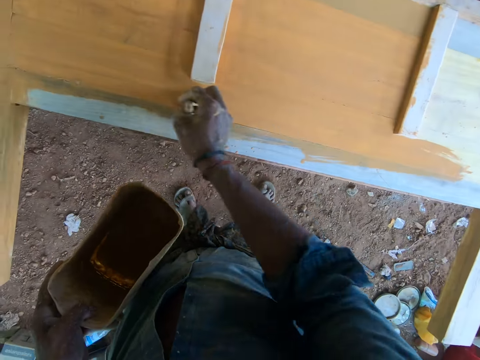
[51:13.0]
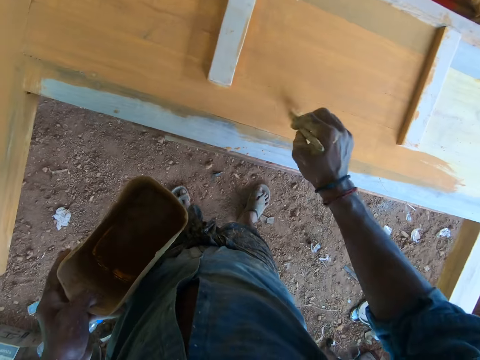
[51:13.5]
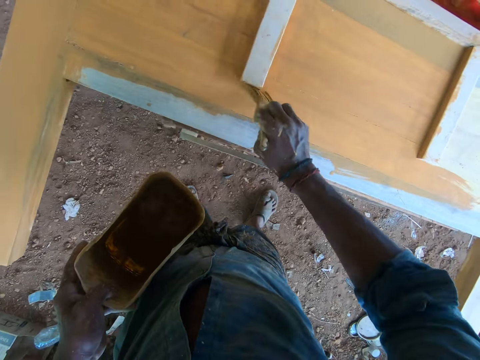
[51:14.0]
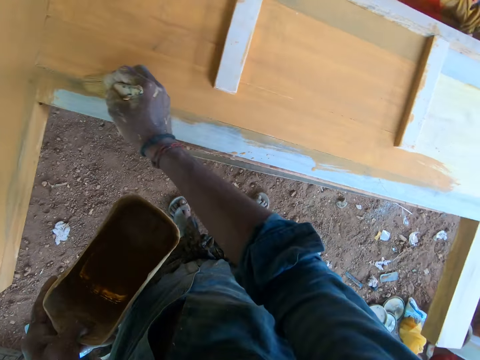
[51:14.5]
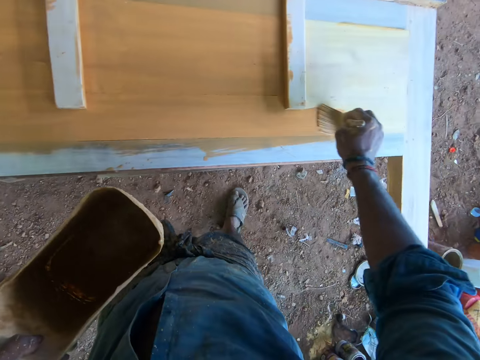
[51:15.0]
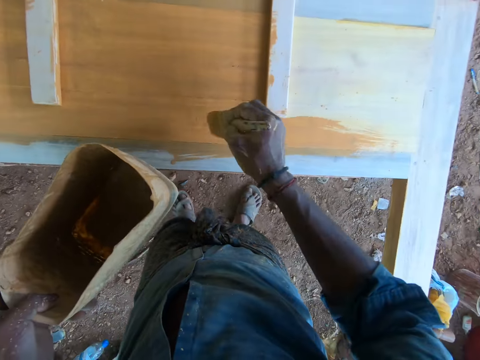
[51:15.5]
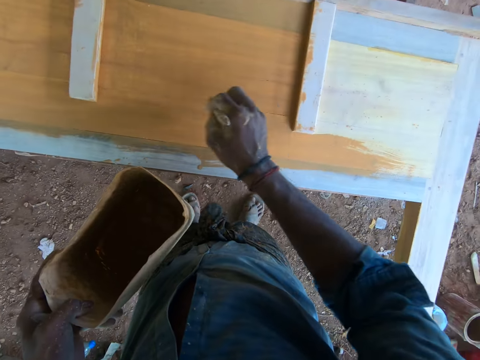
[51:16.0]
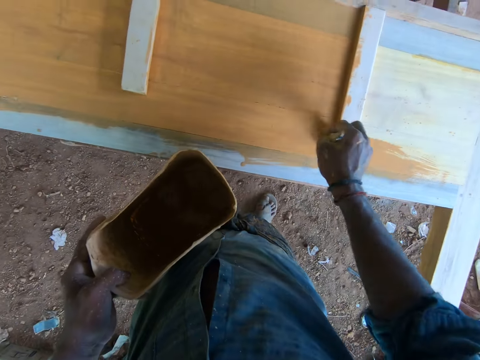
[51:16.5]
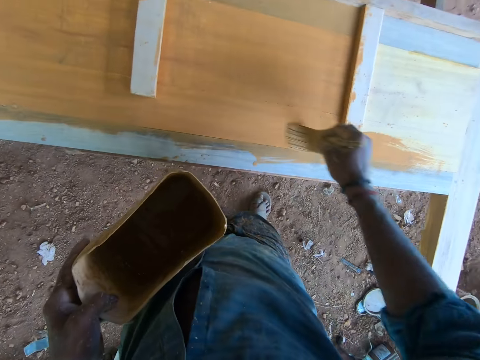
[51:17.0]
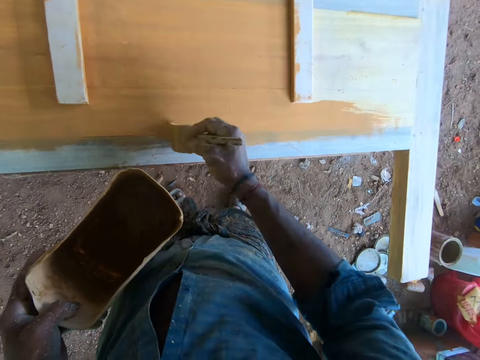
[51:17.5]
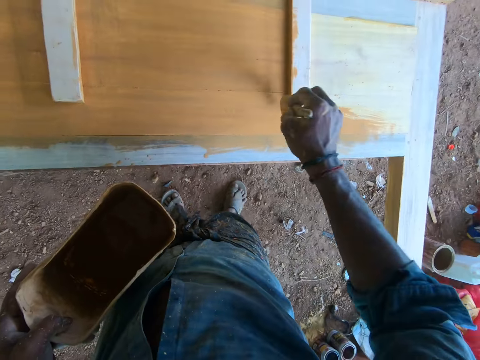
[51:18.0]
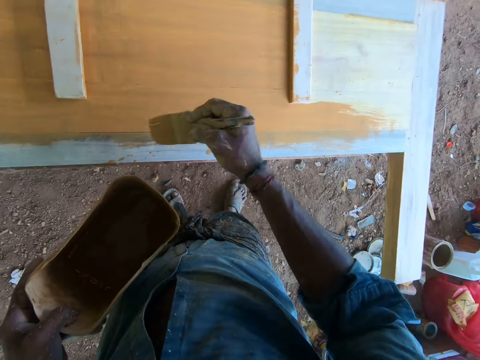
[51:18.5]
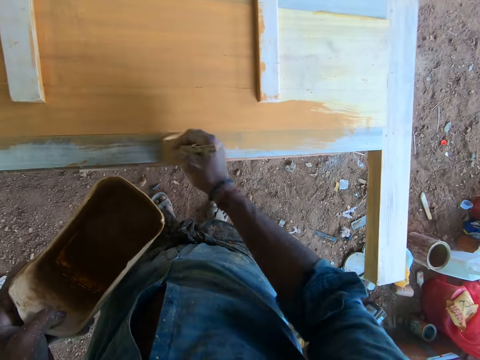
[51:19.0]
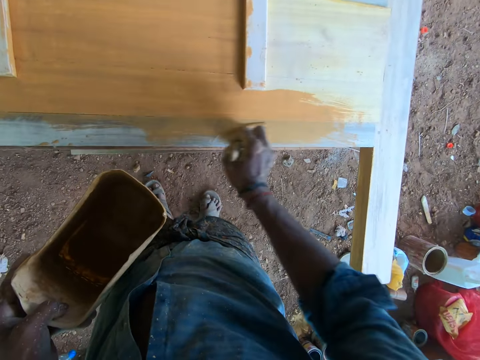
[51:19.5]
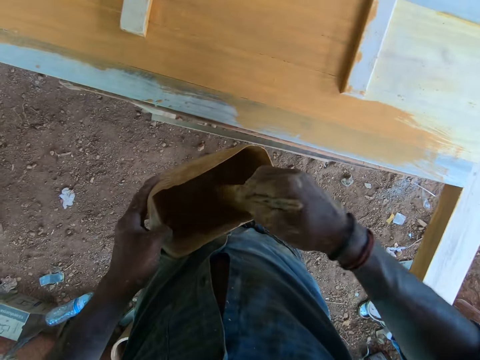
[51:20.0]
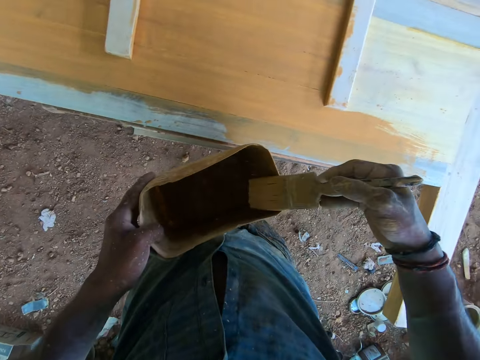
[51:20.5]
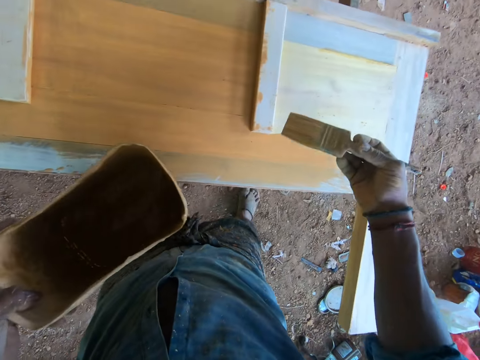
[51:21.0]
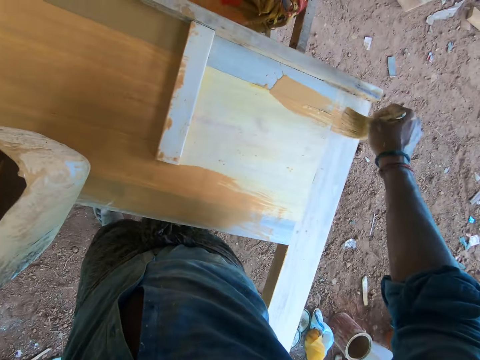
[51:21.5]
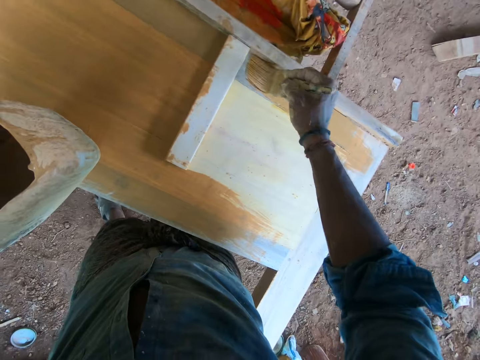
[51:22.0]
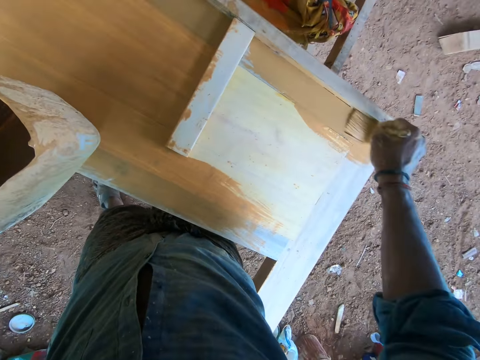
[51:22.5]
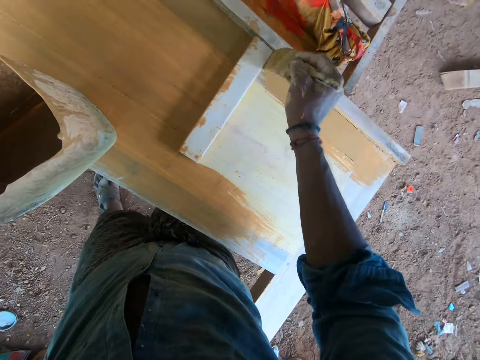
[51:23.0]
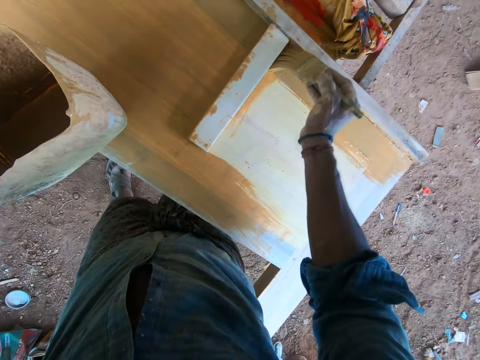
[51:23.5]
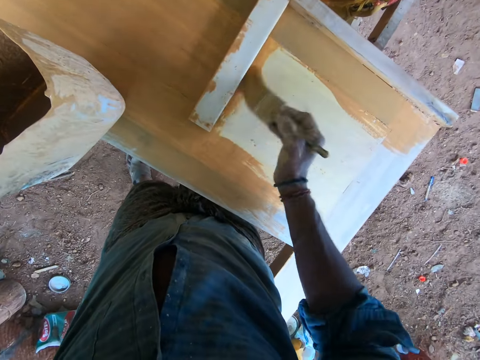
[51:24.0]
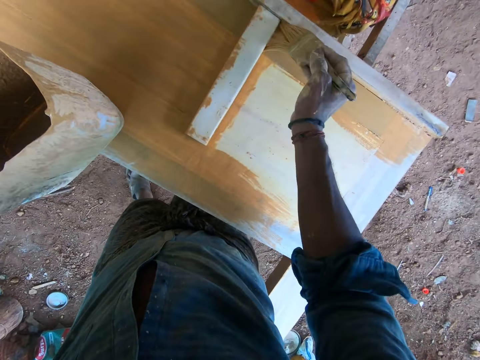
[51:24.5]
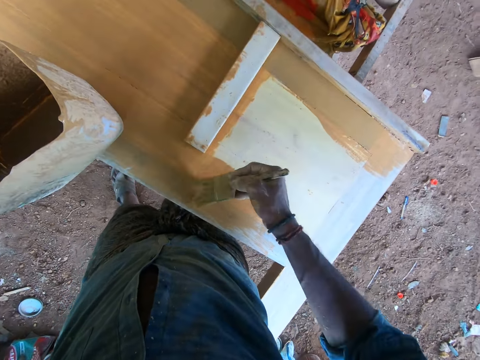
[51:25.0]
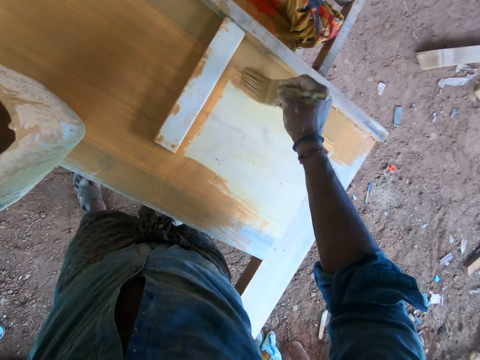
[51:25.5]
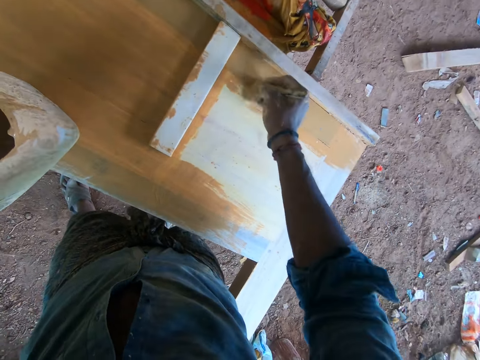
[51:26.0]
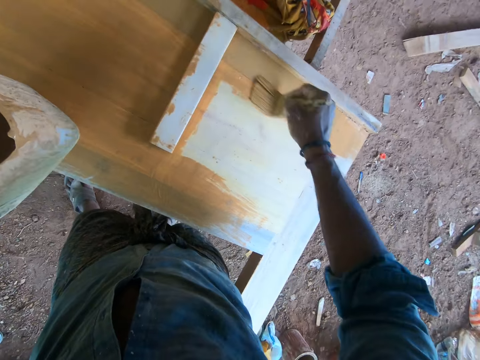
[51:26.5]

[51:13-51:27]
The camera wearer dips the paintbrush in his right hand in the paint container in his left hand. He rubs the paint brush in his right hand on the paint container in his left hand. He paints the piece of wood with the paint brush in his right hand.

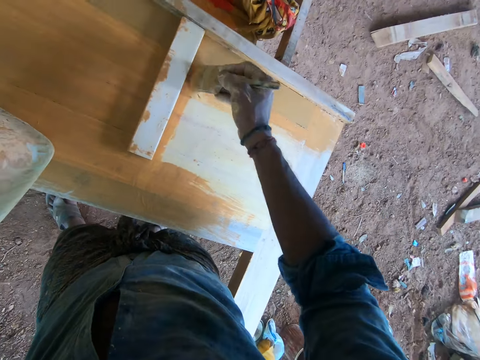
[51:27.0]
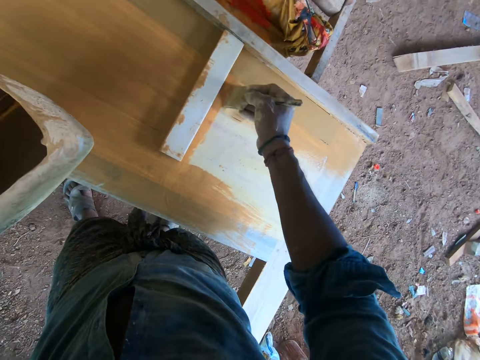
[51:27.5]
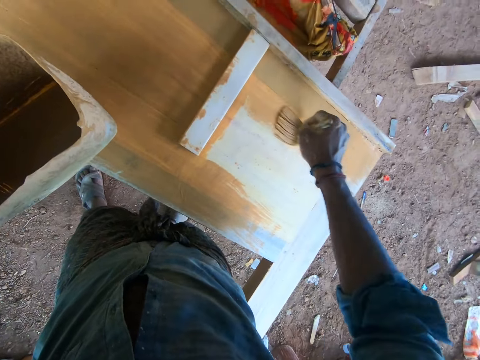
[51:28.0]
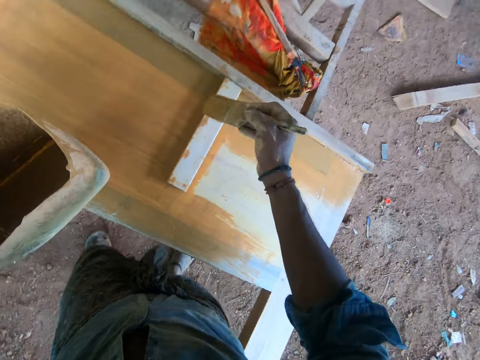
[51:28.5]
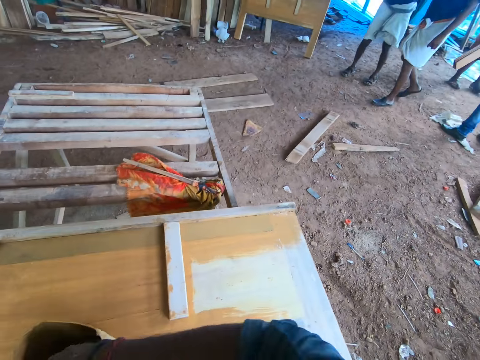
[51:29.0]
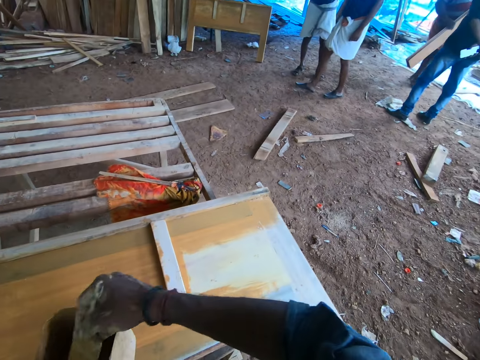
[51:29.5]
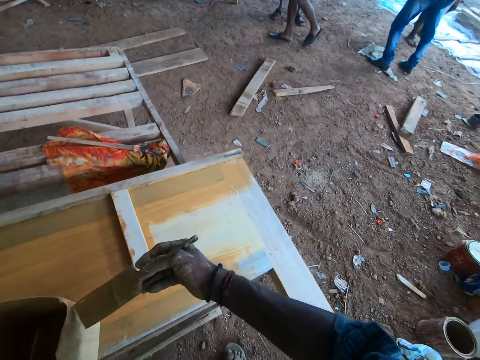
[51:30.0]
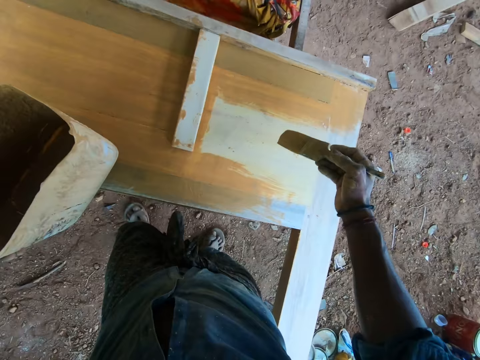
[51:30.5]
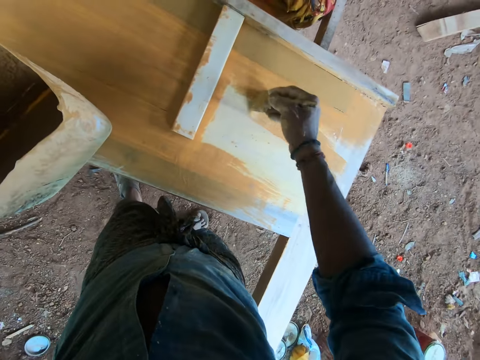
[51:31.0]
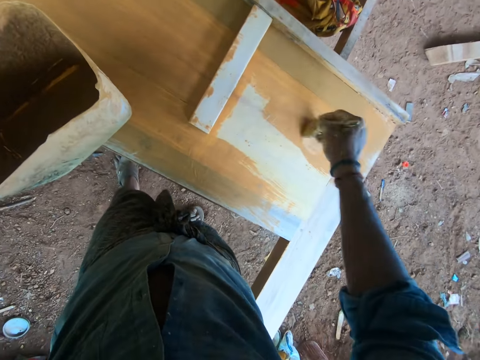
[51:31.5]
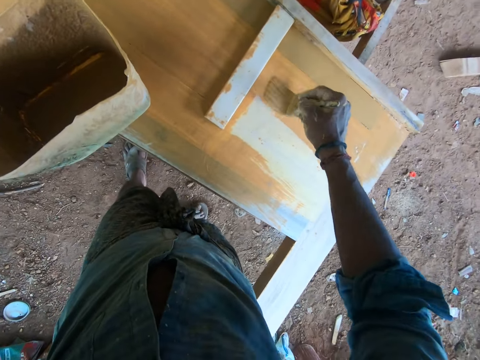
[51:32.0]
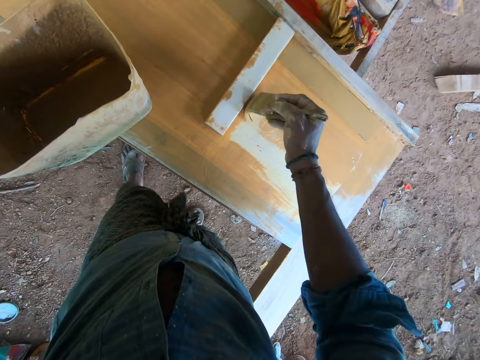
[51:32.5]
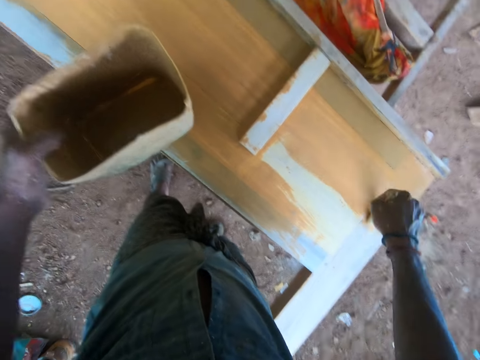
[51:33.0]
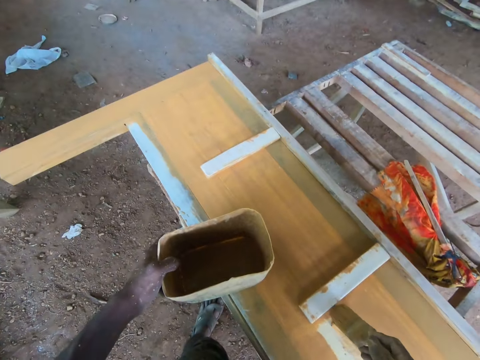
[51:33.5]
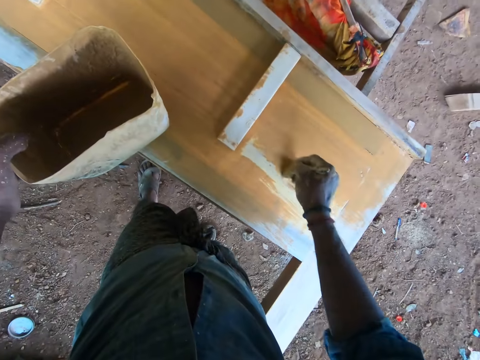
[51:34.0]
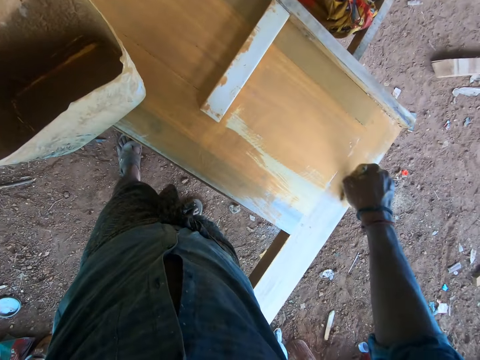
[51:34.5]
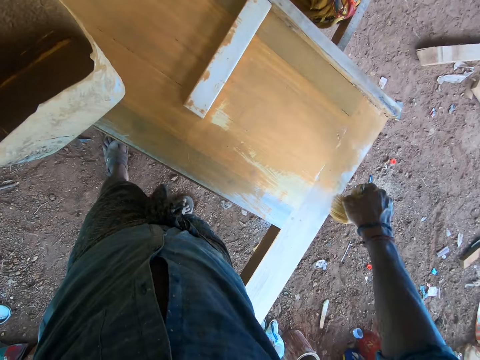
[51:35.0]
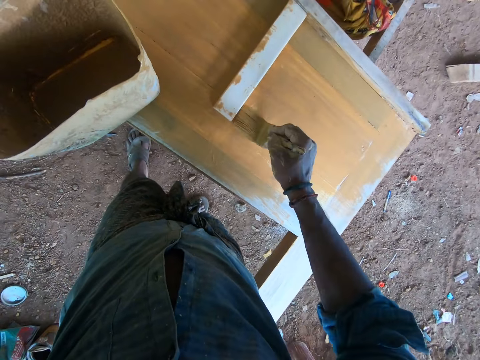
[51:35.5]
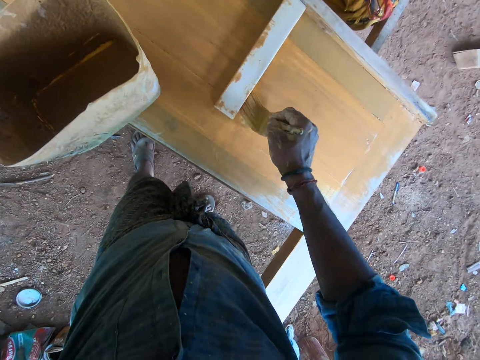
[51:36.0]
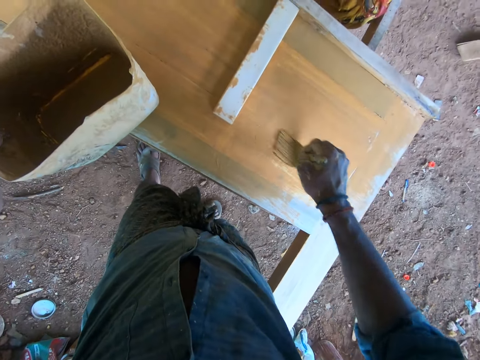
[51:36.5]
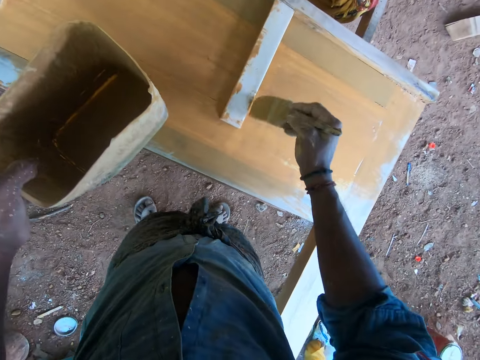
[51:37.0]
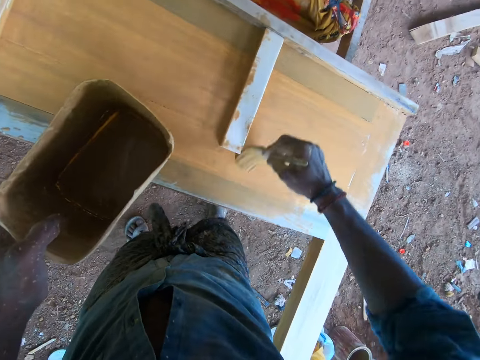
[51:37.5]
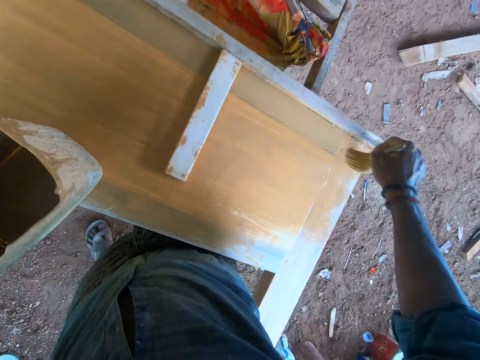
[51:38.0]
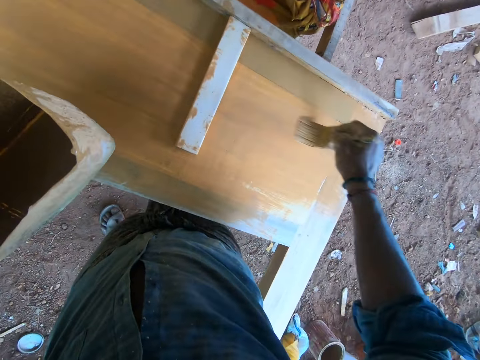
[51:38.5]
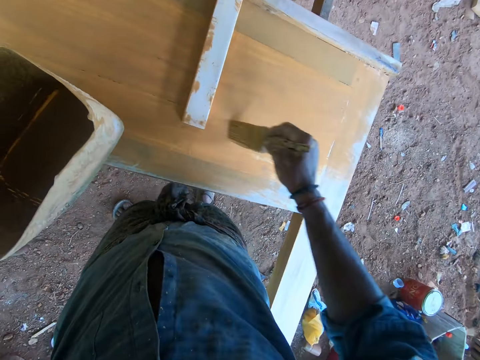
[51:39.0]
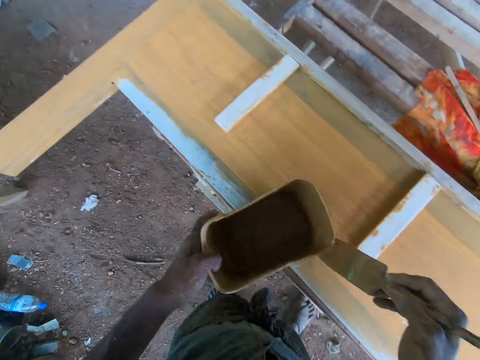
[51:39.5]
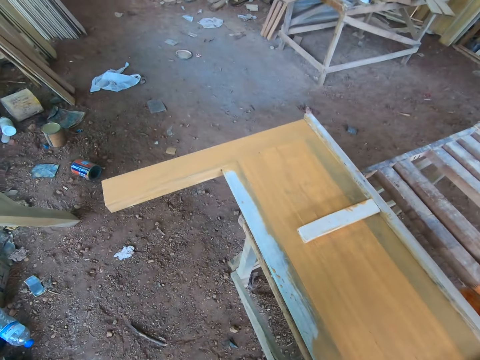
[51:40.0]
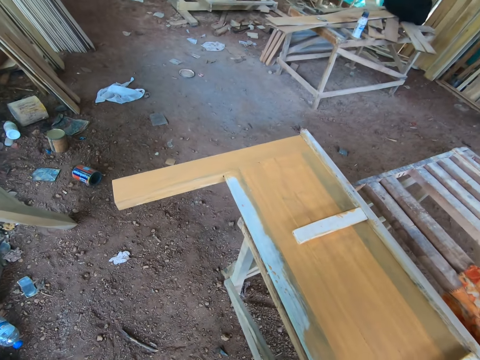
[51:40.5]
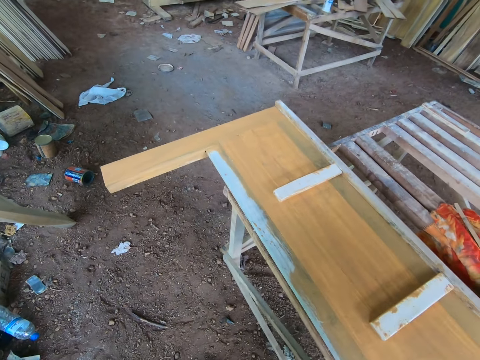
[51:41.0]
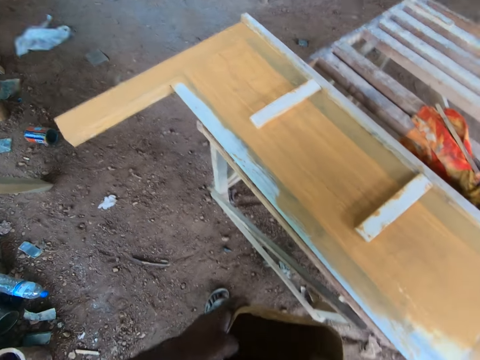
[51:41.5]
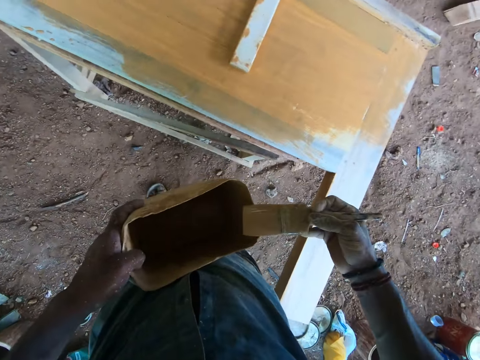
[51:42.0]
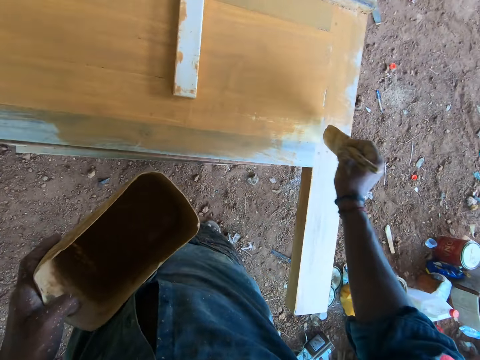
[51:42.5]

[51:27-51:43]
The camera wearer dips the paintbrush in his right hand in the paint container in his left hand. He rubs the paint brush in his right hand on the paint container in his left hand. He paints the piece of wood with the paint brush in his right hand. He dips the paintbrush in the can. He rubs the paint brush in his right hand on the paint container in his left hand.
